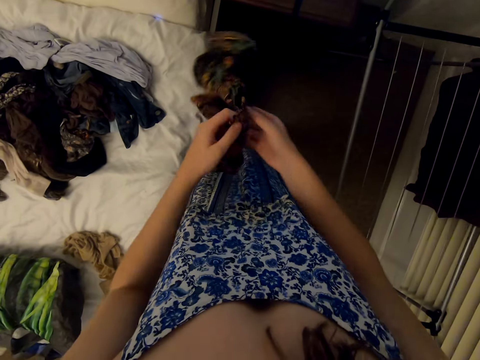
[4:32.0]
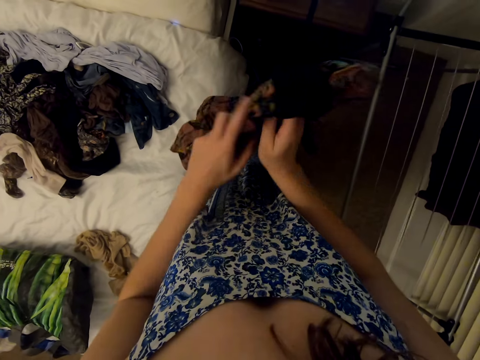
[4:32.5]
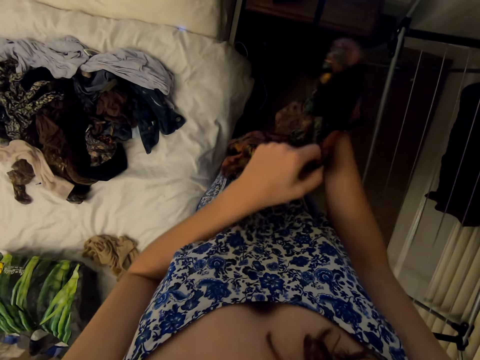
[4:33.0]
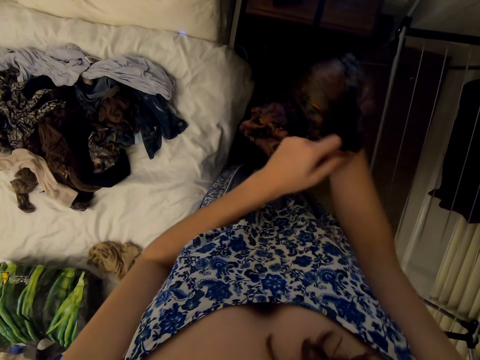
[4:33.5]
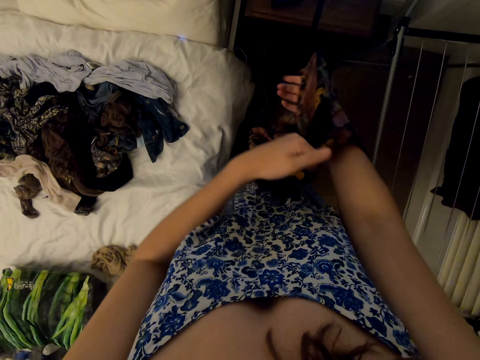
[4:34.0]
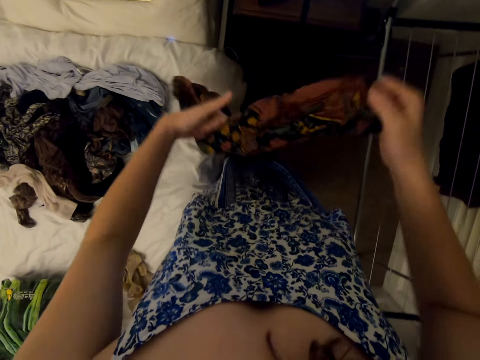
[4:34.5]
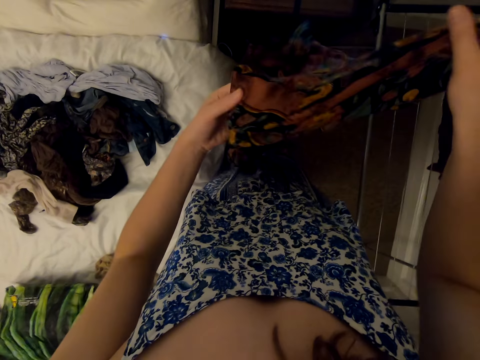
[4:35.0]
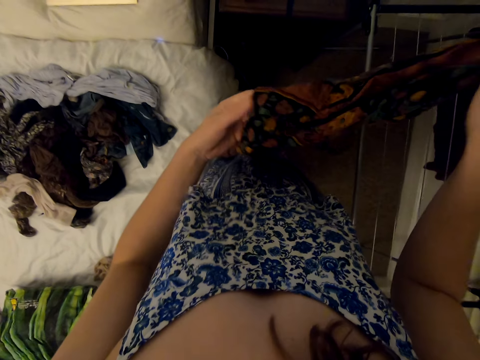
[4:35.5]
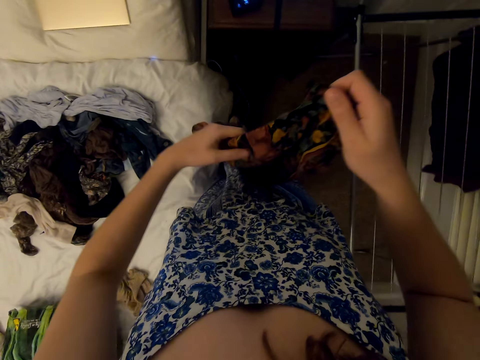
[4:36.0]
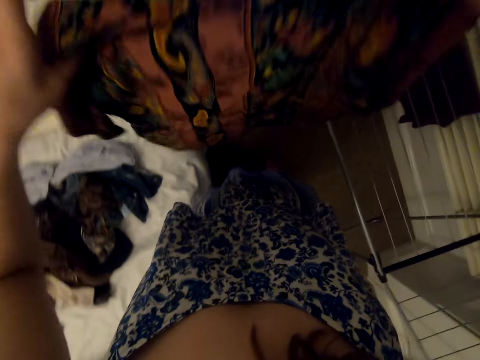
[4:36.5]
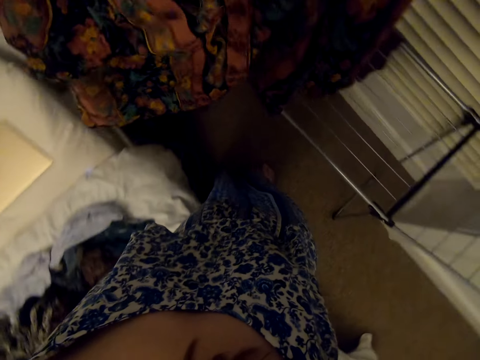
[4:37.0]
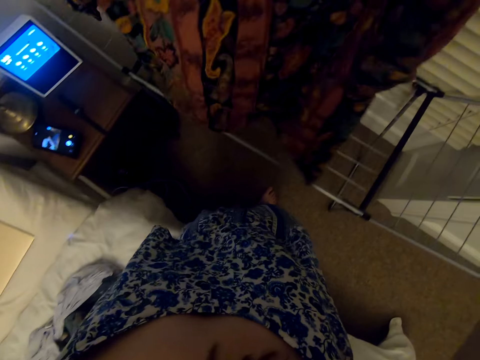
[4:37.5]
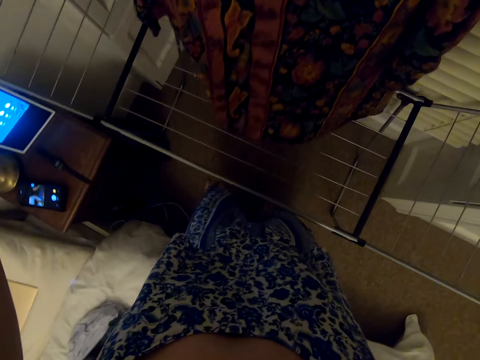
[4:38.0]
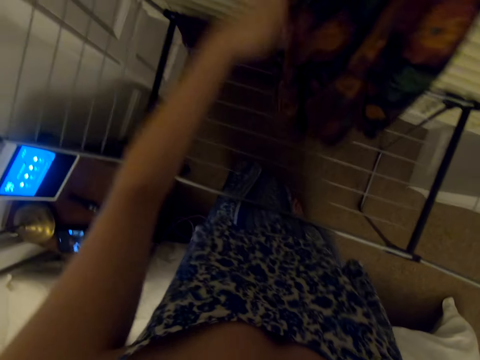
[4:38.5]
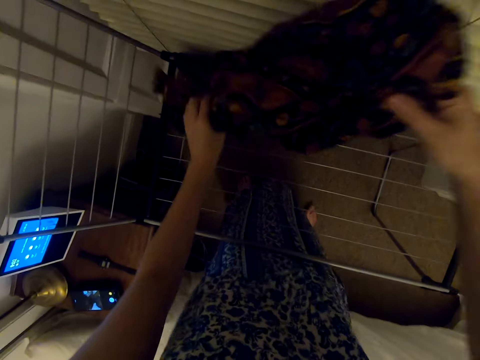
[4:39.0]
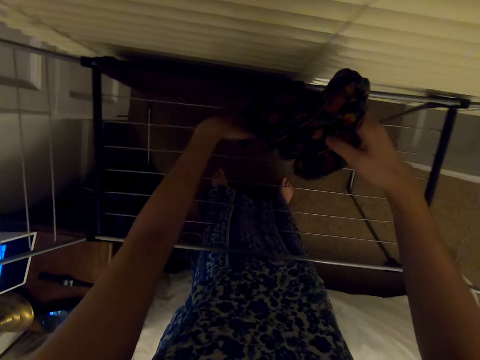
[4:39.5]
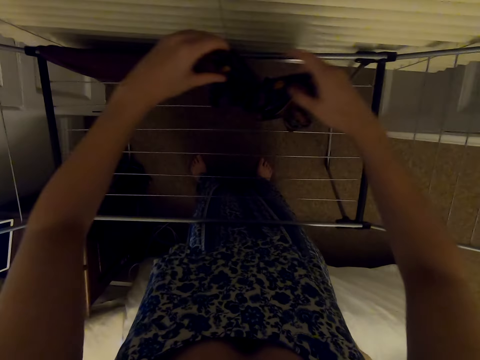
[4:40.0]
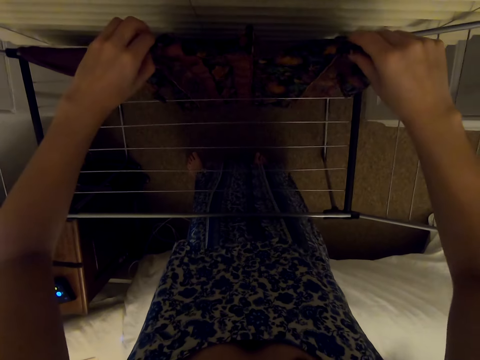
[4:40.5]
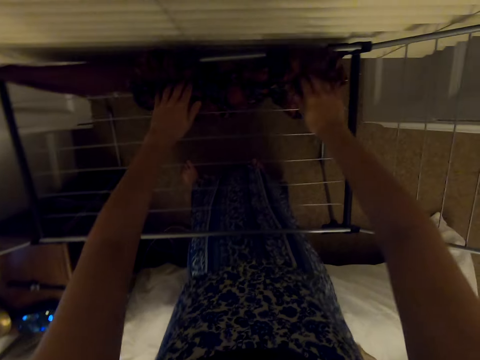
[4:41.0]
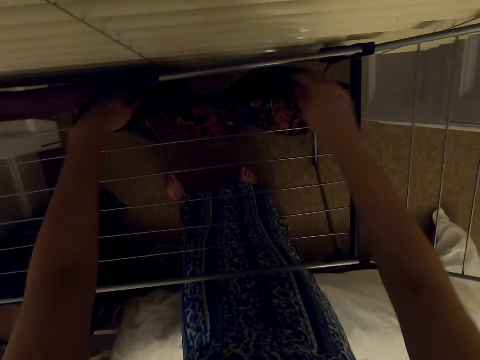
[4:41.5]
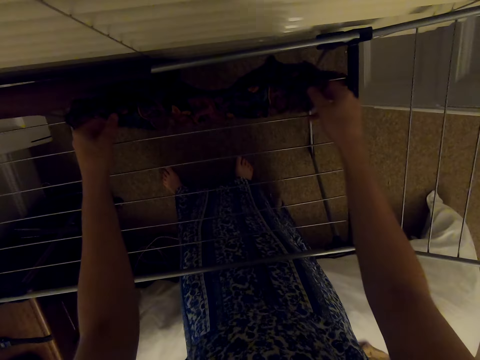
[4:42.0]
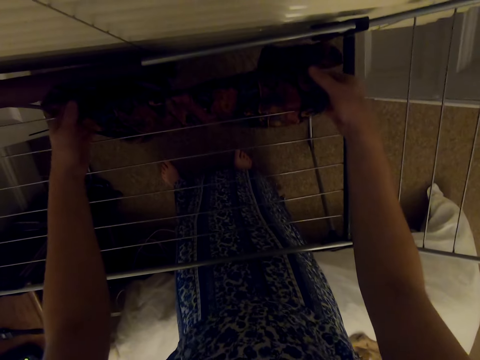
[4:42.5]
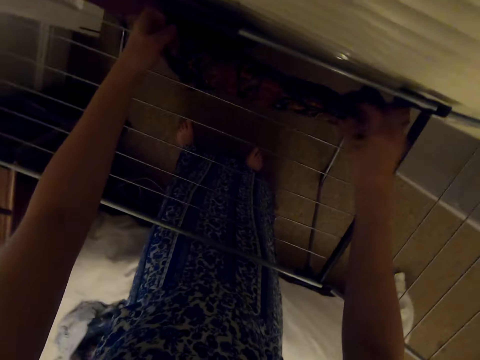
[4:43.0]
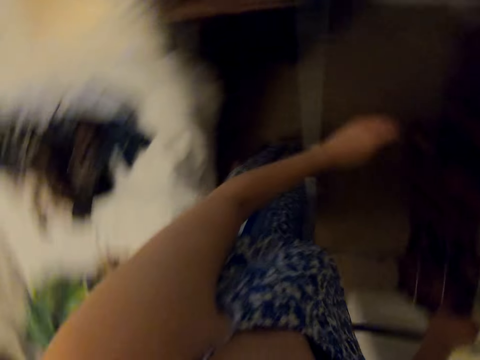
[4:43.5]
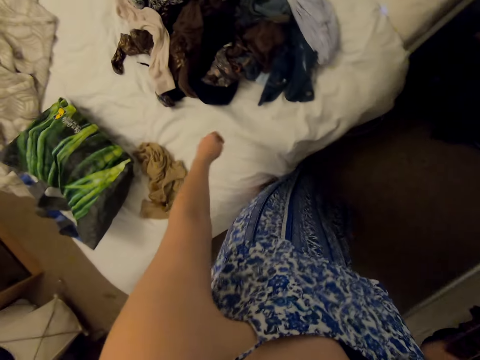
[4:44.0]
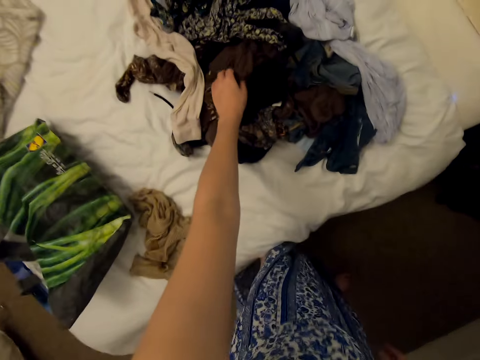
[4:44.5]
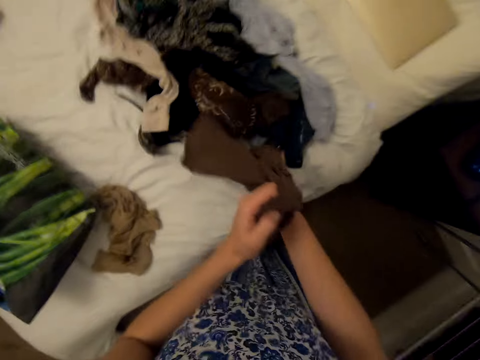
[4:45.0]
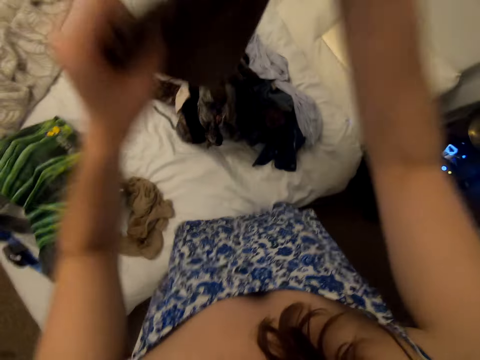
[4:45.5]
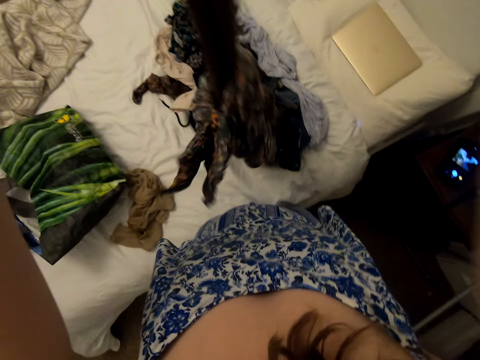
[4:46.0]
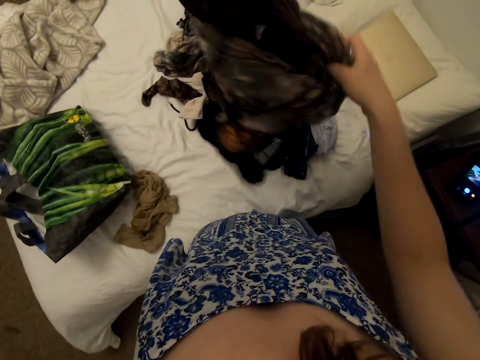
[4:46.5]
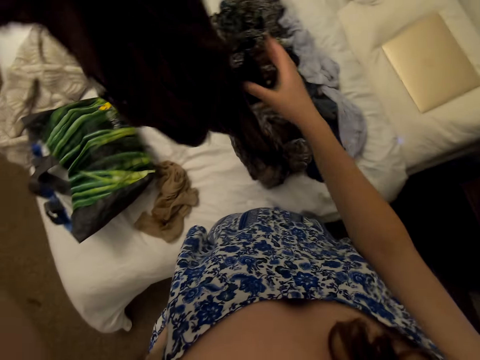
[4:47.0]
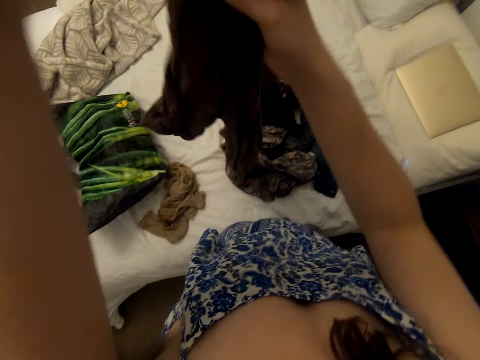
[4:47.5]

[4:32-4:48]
The camera wearer hangs it on the rack. They pick a skirt from the bed.

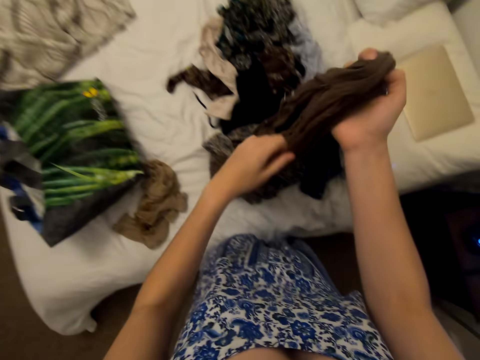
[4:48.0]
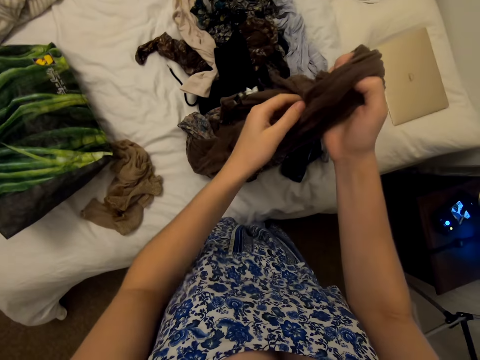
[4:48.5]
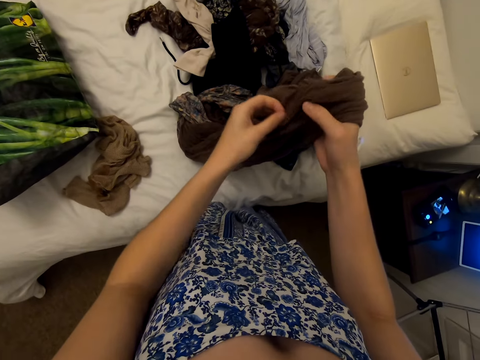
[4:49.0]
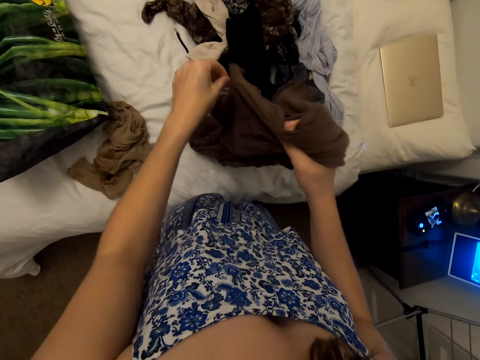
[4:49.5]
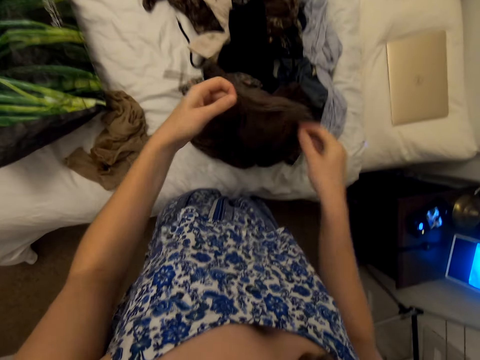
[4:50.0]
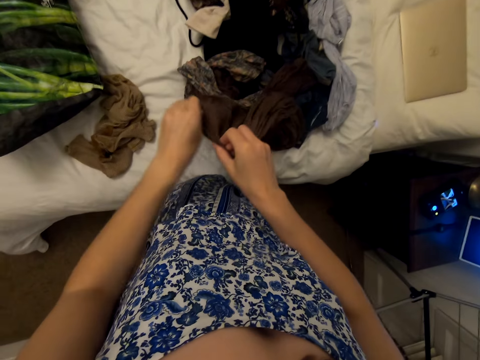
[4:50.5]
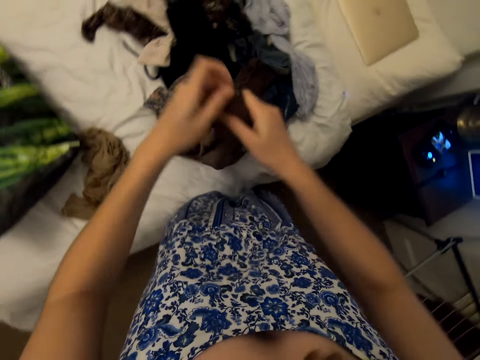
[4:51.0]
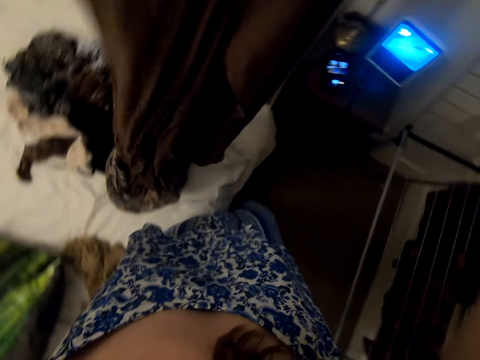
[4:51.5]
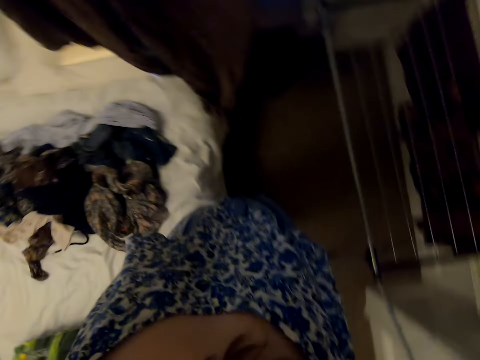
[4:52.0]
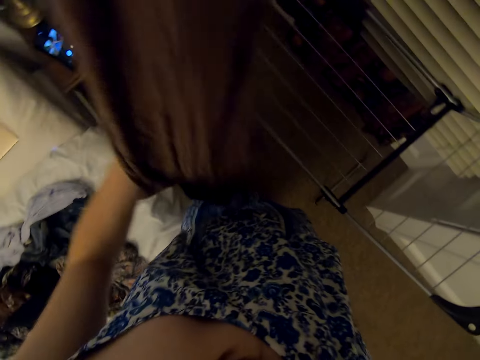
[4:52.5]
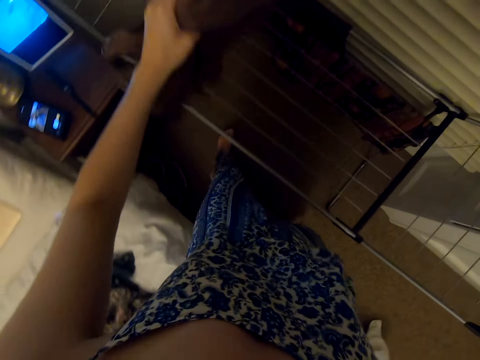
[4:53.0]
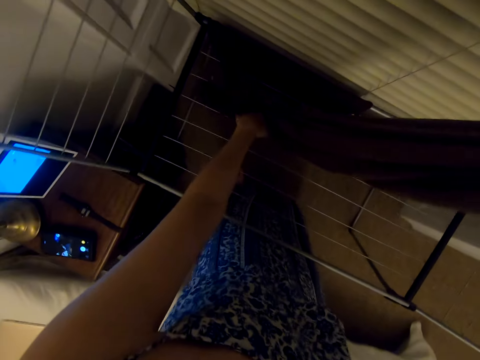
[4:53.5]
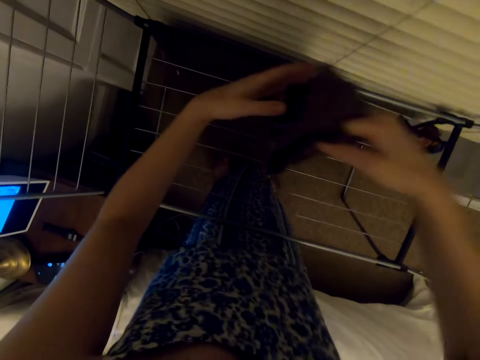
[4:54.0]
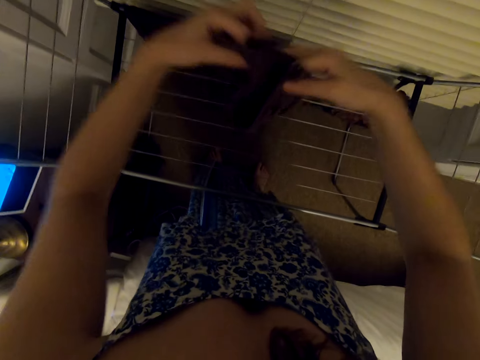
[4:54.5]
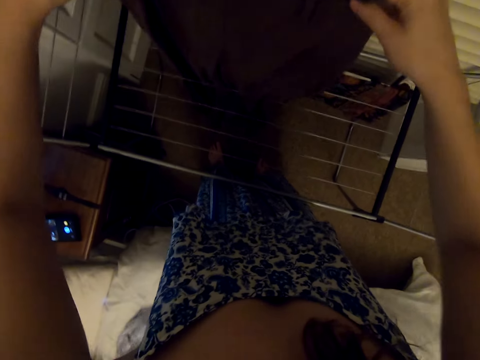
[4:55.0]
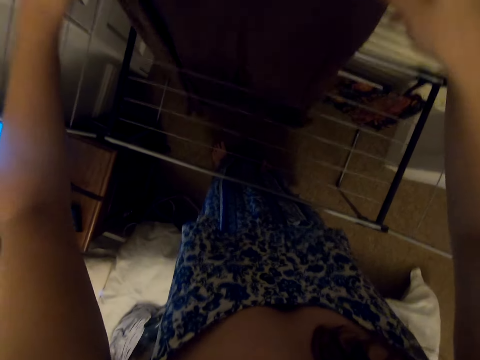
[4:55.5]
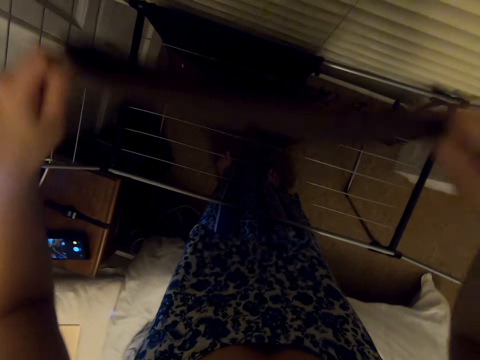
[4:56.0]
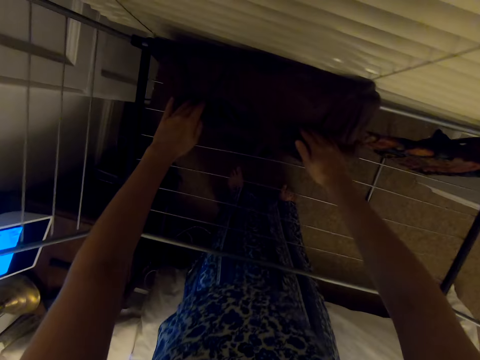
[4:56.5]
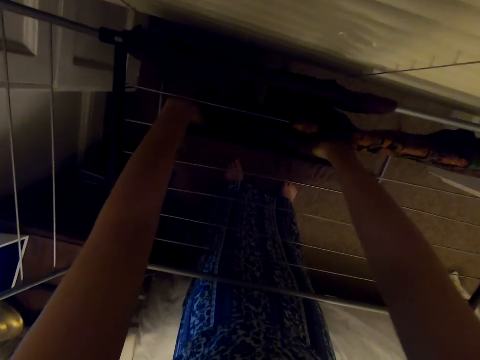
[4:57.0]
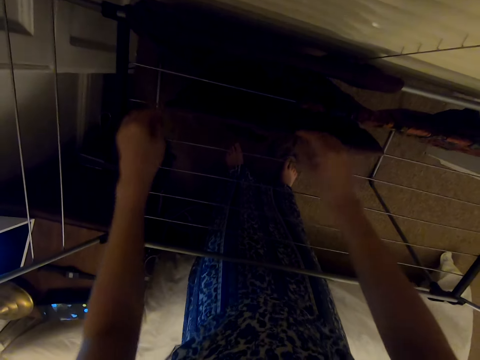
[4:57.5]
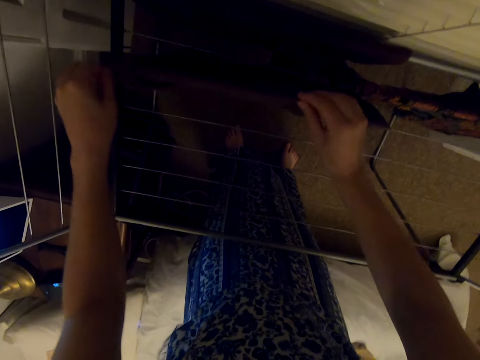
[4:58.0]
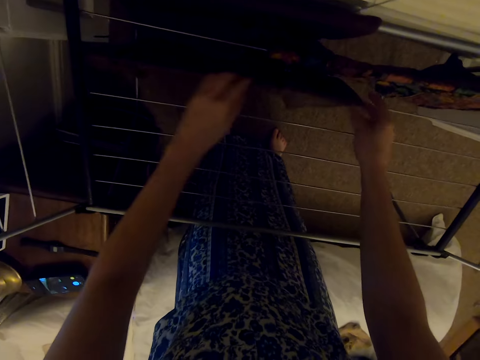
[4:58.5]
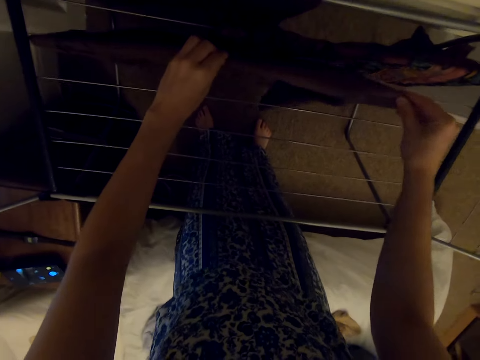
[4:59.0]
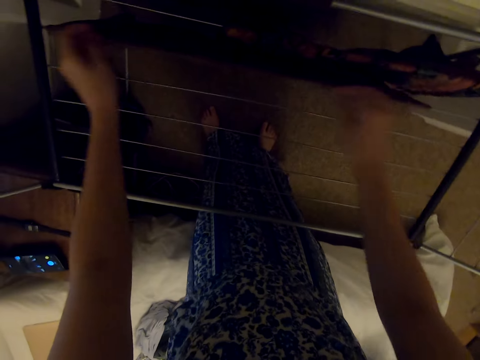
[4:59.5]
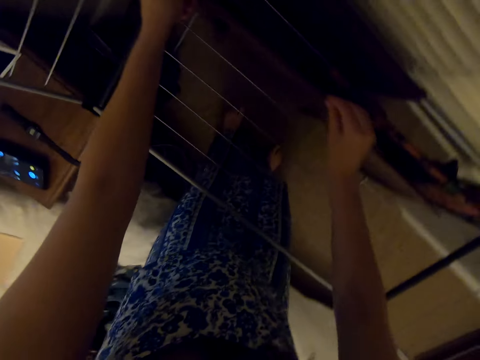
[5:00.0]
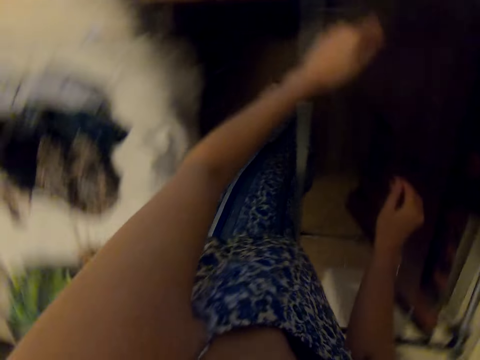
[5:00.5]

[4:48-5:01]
The camera wearer zips the skirt. They hang the skirt on the rack.
